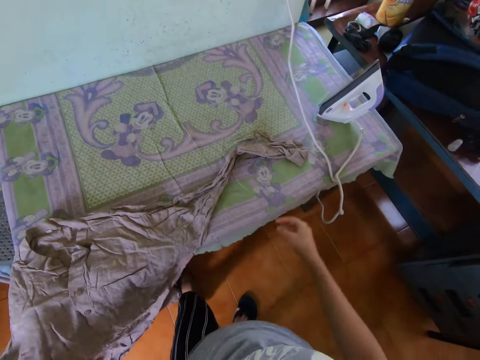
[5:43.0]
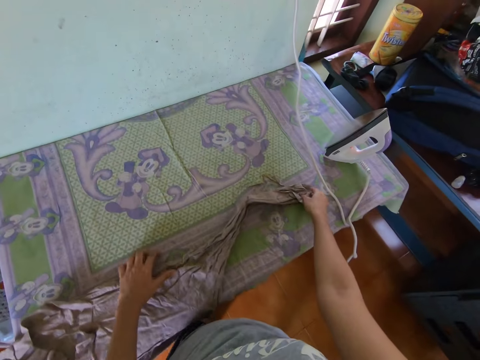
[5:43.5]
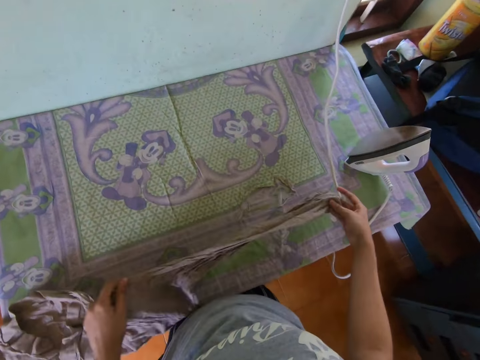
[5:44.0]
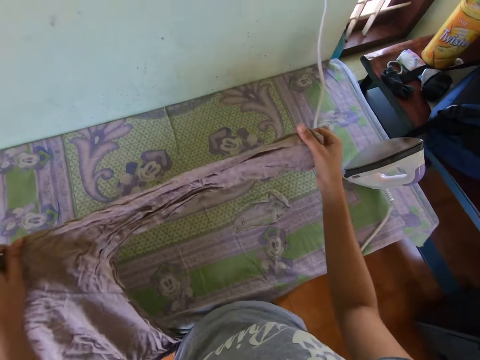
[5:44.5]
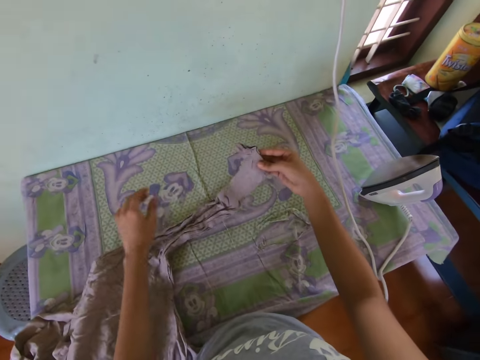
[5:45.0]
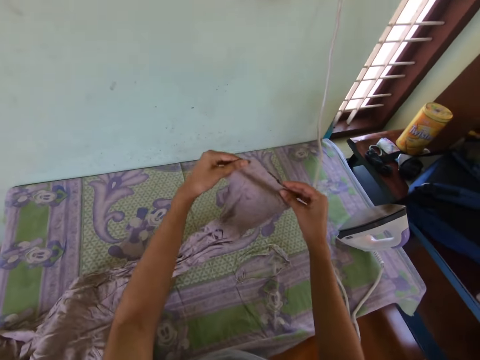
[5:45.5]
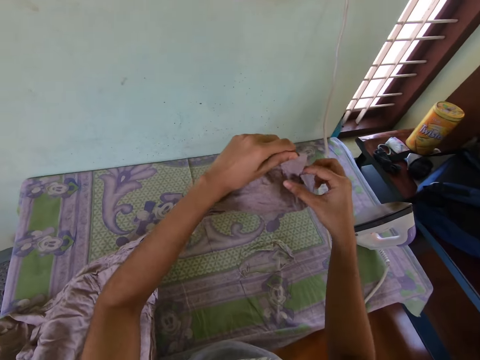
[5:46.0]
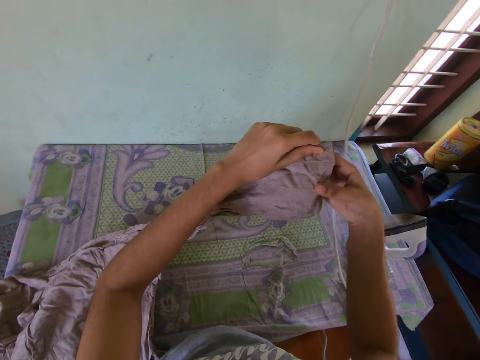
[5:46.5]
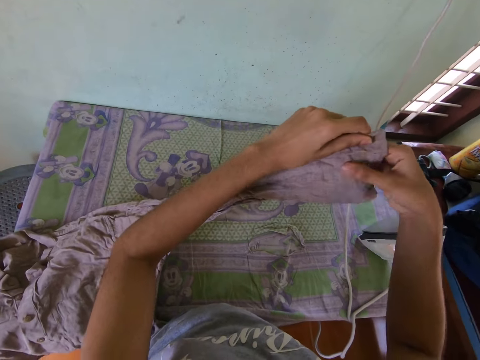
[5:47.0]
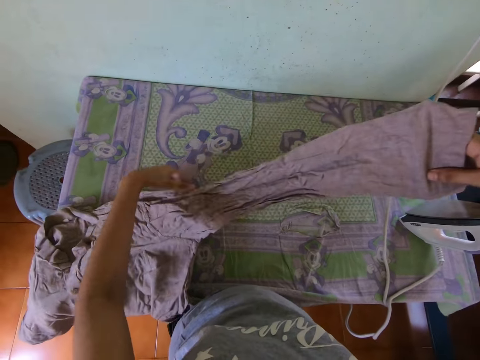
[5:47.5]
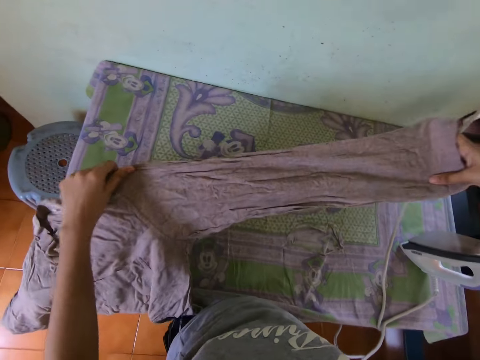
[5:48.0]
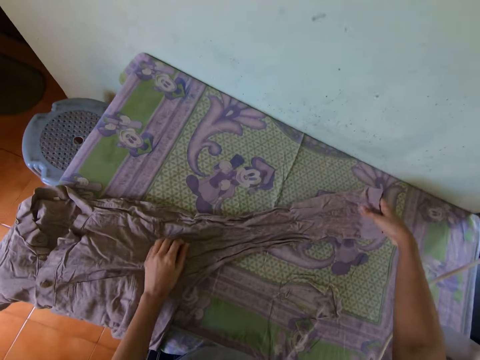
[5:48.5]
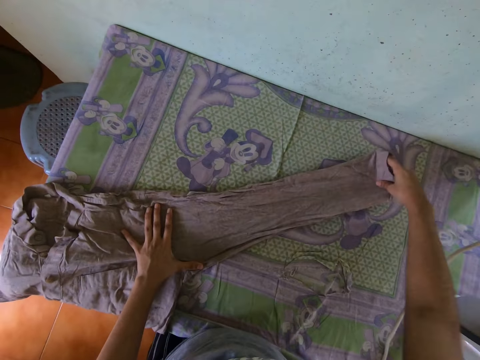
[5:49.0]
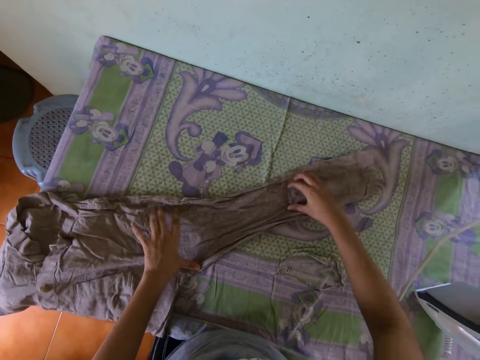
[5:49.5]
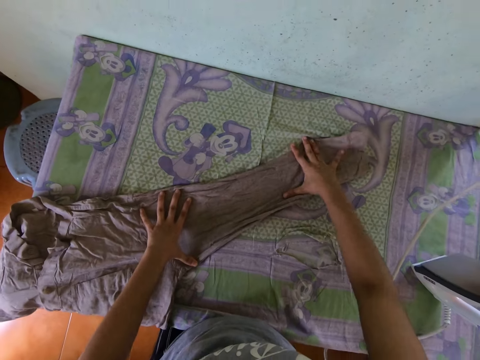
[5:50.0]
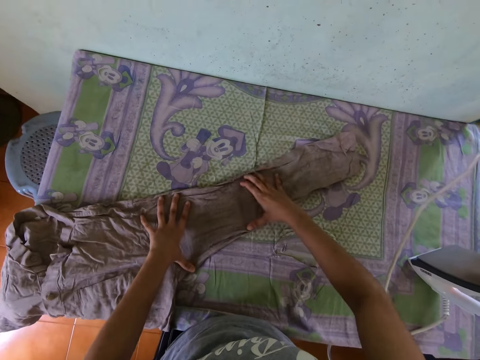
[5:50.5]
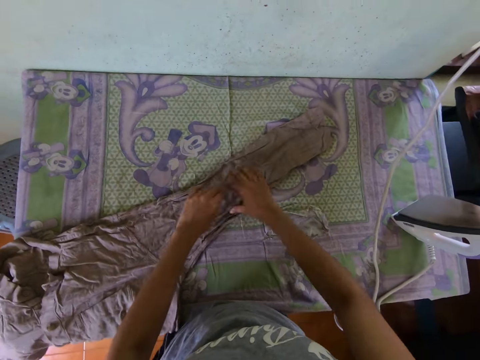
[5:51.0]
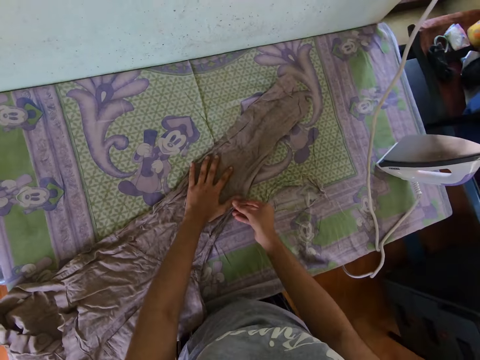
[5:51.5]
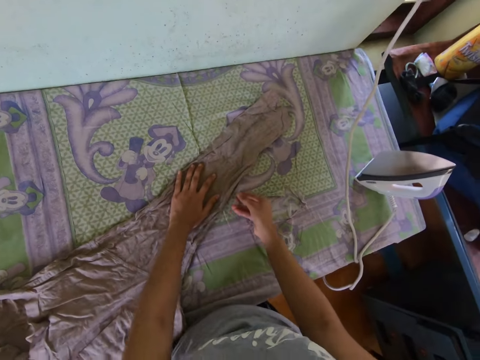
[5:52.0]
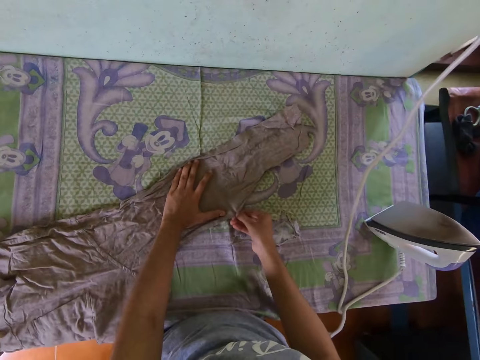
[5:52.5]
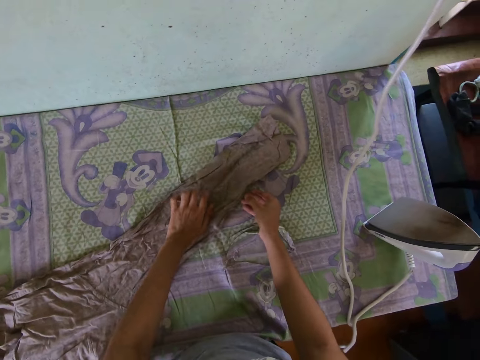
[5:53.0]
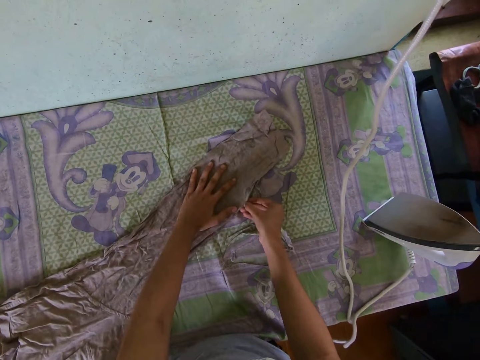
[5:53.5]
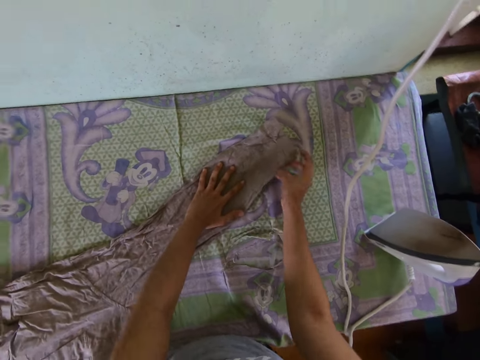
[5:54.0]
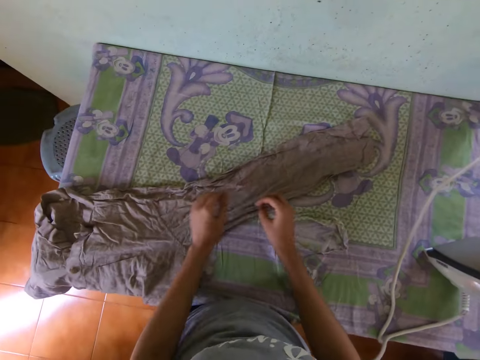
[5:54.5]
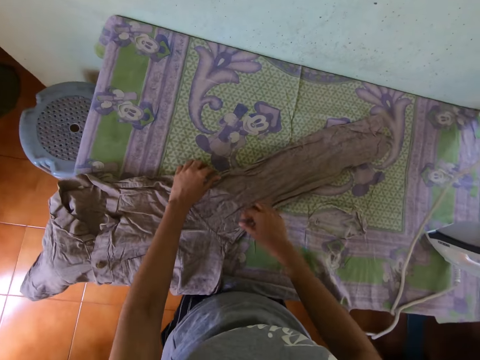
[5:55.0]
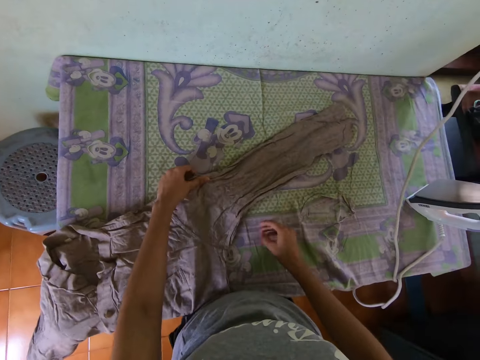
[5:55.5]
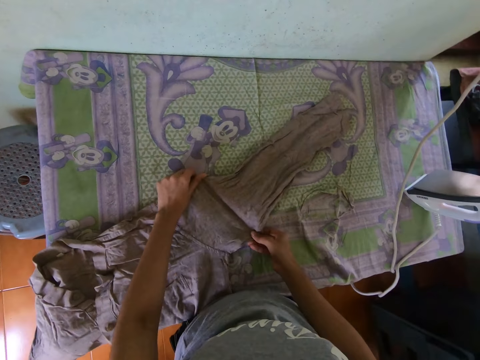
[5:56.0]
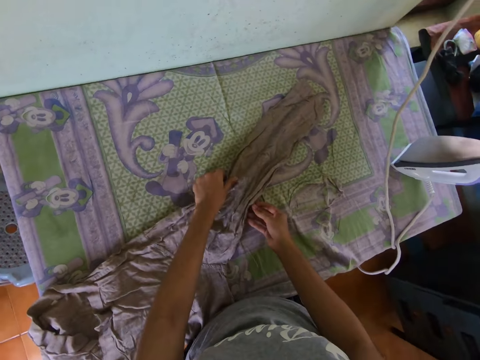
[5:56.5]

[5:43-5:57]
The camera wearer raises the left sleeve of the shirt with both hands. She straightens the shirt. She lowers the left sleeve of the shirt on the table. She adjusts the left sleeve of the shirt on the table with both hands.

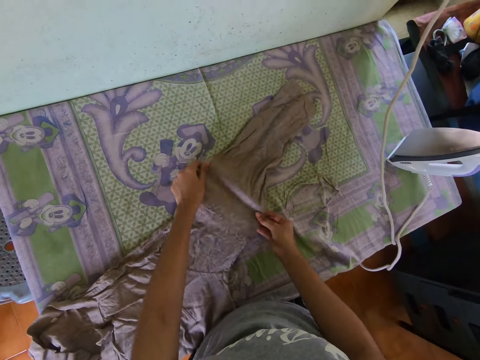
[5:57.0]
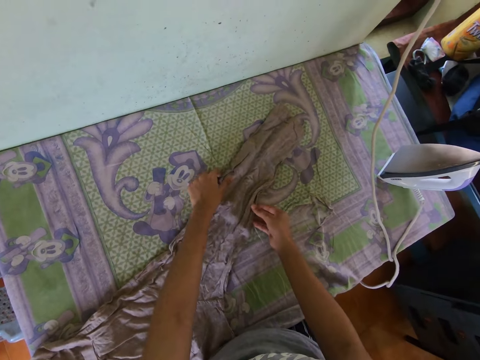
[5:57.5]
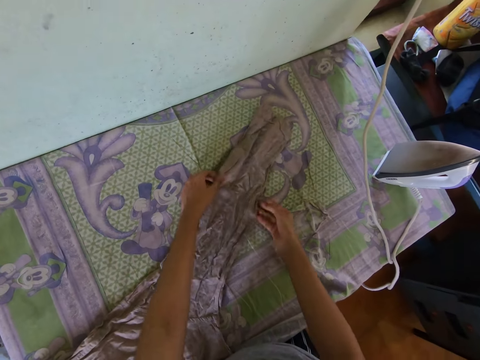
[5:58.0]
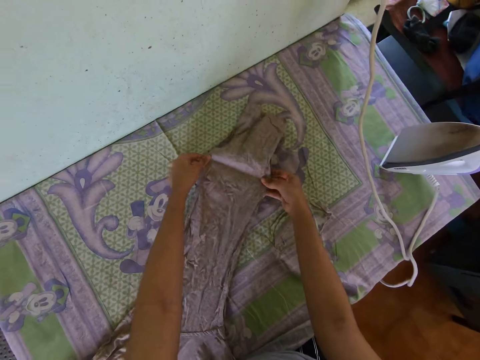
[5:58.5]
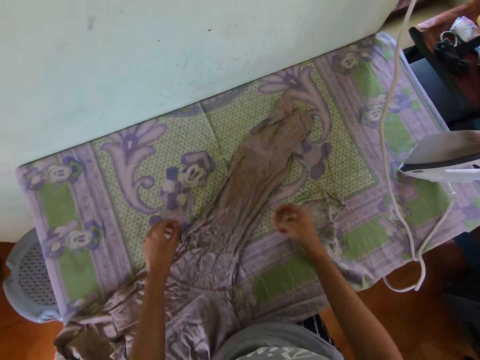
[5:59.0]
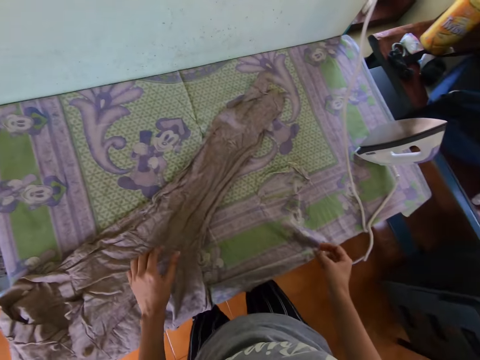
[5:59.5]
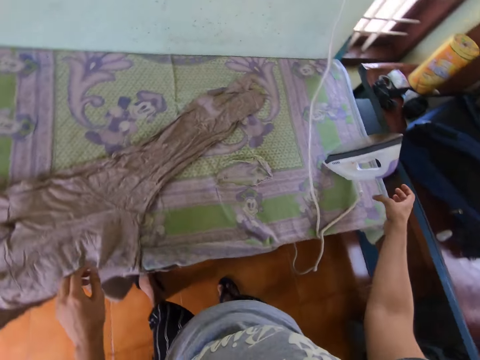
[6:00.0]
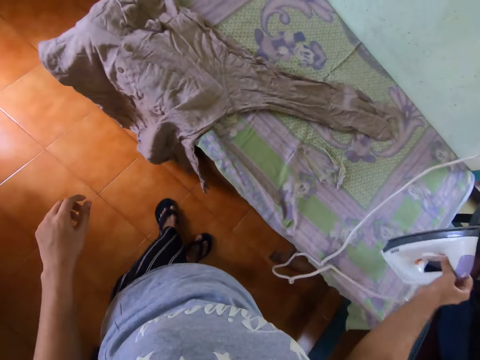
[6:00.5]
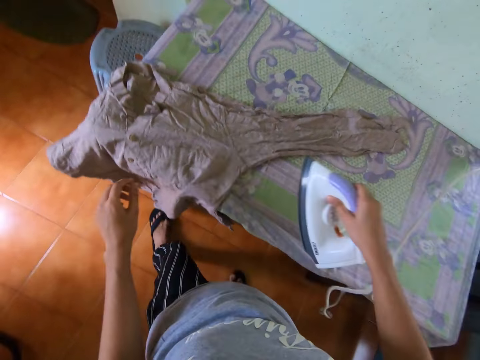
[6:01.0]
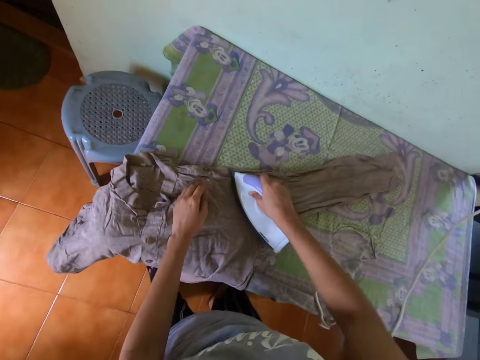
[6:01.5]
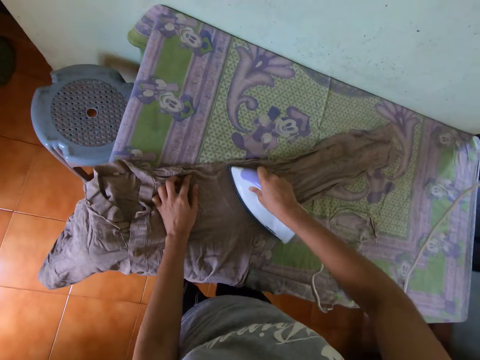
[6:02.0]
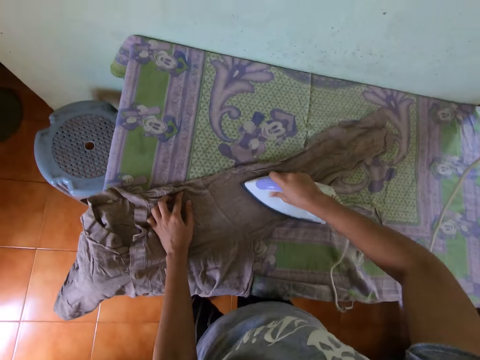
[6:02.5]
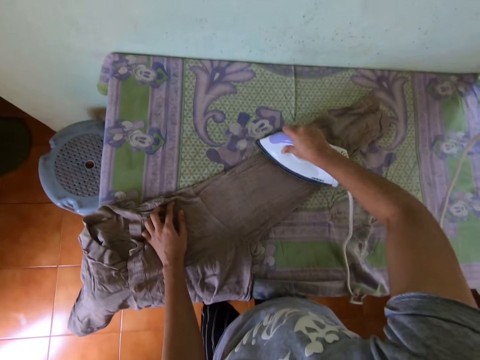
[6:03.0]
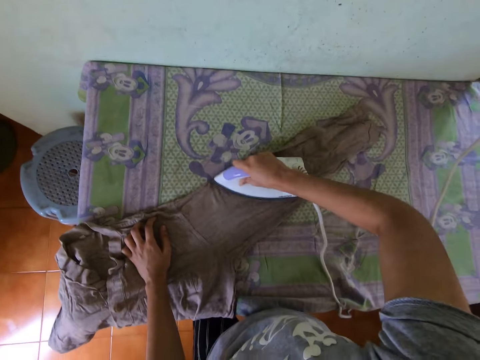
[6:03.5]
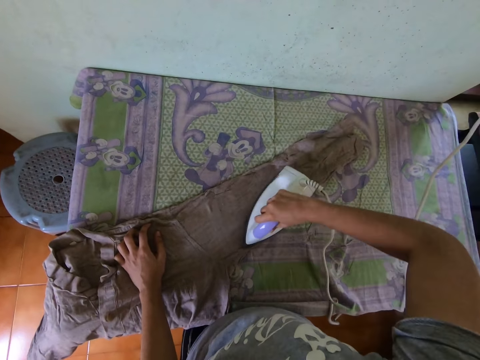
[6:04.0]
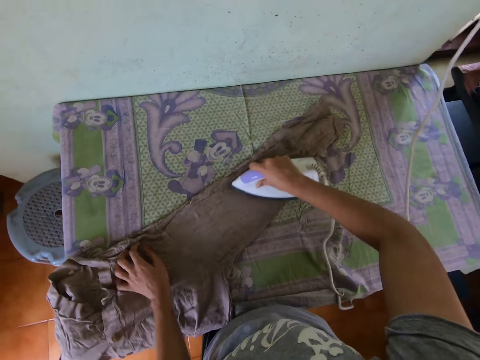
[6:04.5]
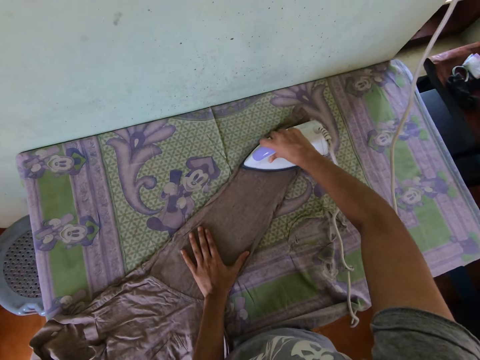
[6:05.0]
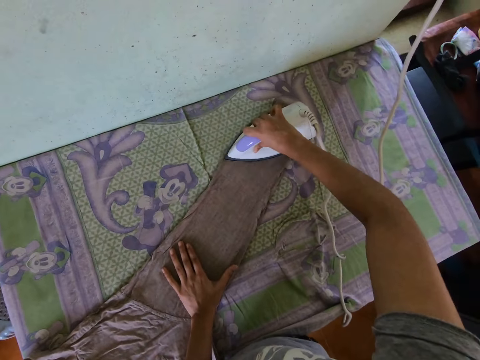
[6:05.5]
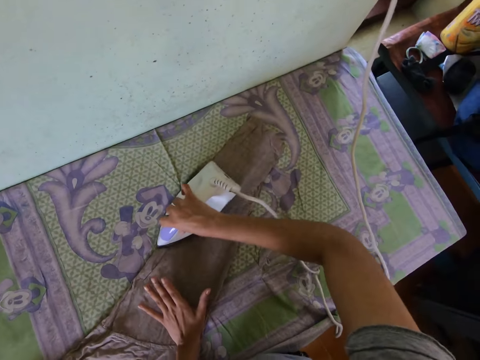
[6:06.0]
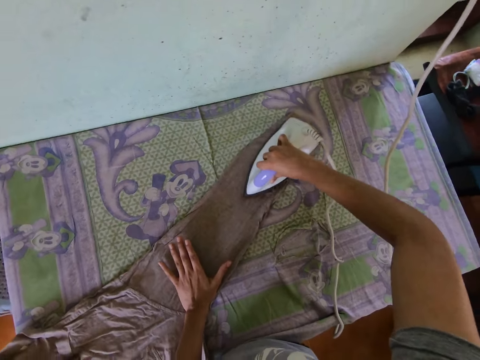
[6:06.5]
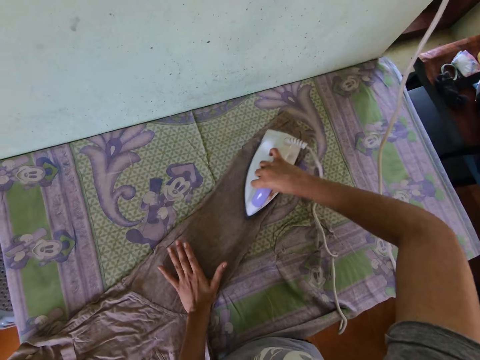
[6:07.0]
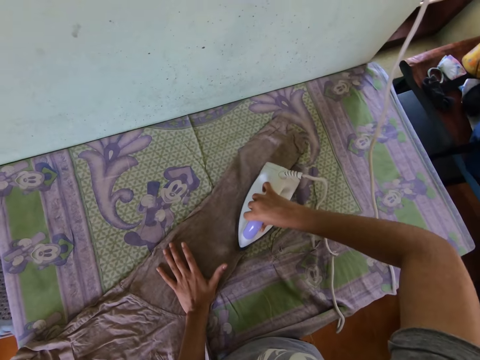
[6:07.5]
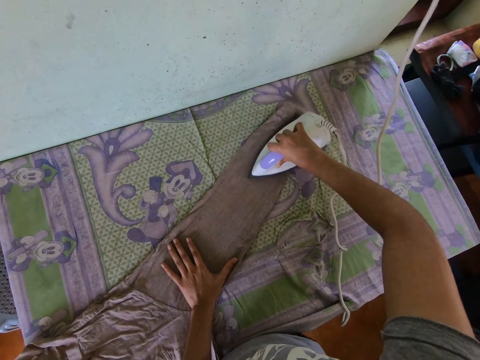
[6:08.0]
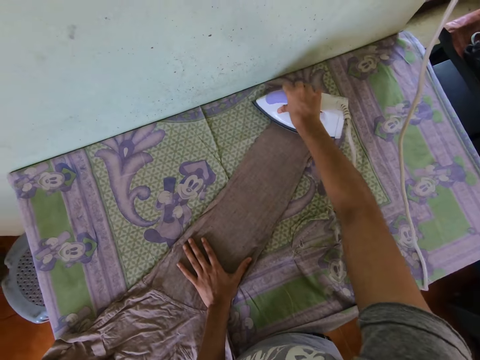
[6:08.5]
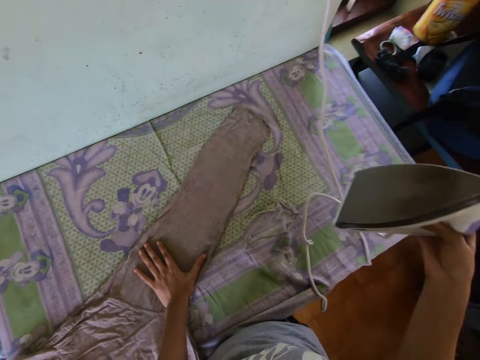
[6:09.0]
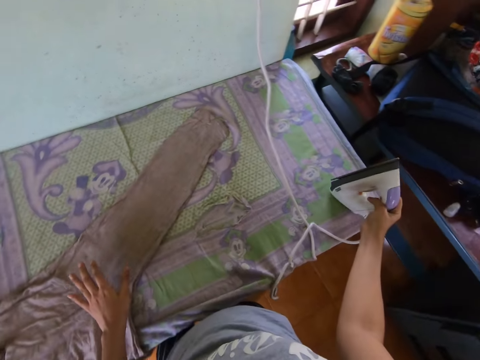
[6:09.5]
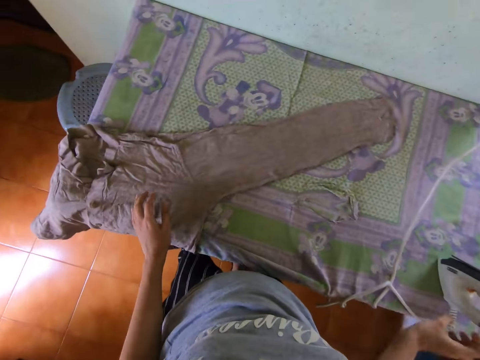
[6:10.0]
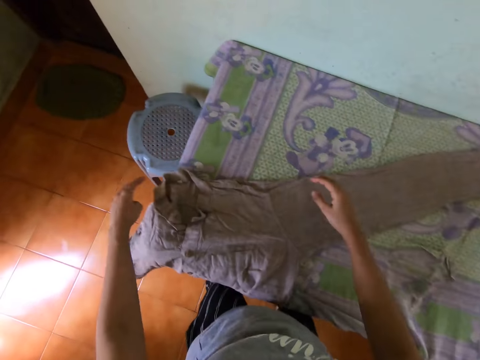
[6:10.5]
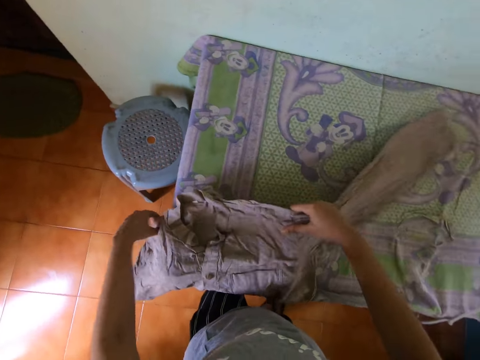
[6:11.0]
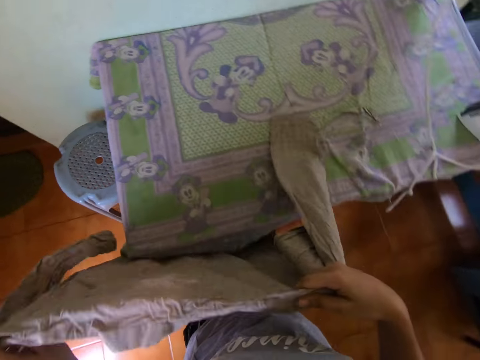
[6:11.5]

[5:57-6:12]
The camera wearer picks the iron on the table with her right hand. She irons the shirt on the table with the iron in her right hand. She places her left hand on the shirt. She puts the iron in her right hand on the table. She picks up the shirt on the table with both hands.
